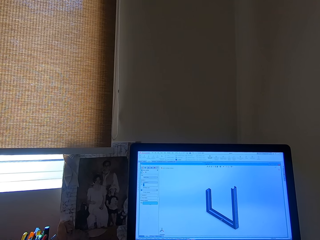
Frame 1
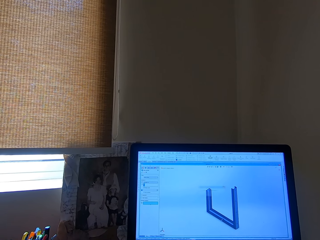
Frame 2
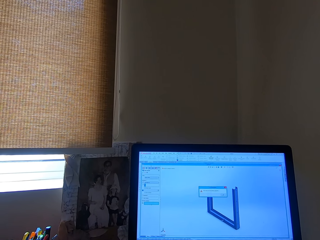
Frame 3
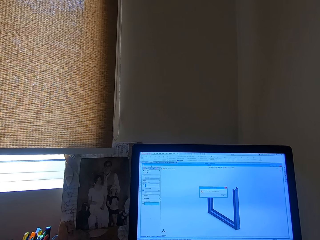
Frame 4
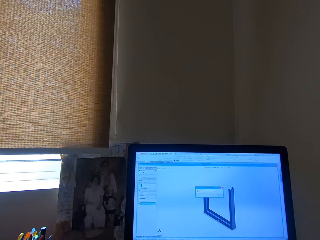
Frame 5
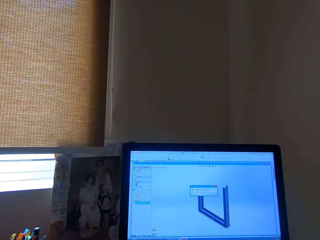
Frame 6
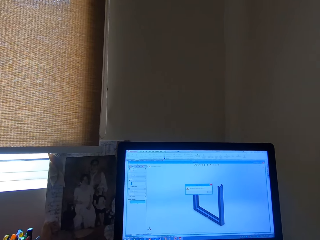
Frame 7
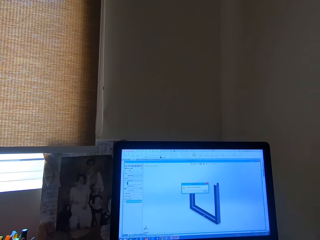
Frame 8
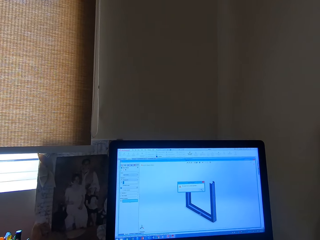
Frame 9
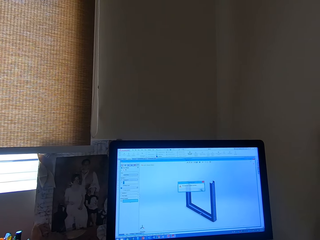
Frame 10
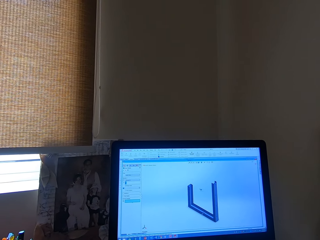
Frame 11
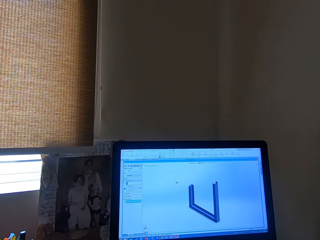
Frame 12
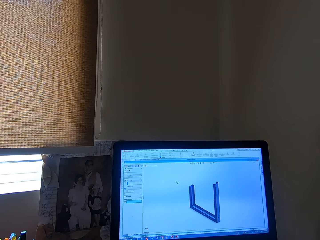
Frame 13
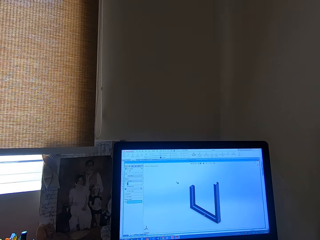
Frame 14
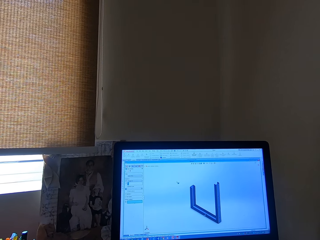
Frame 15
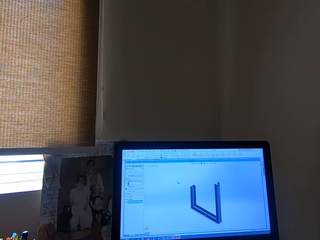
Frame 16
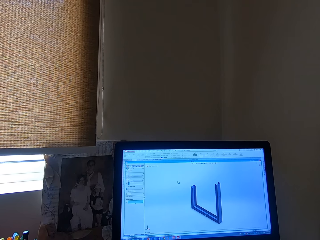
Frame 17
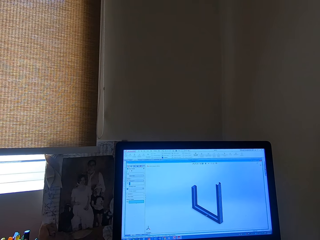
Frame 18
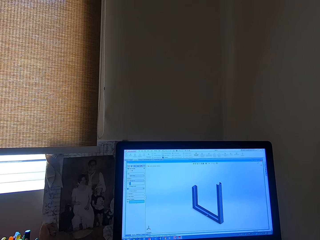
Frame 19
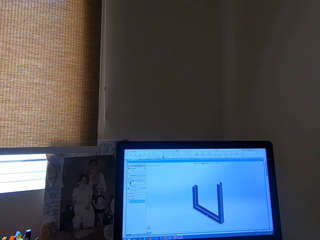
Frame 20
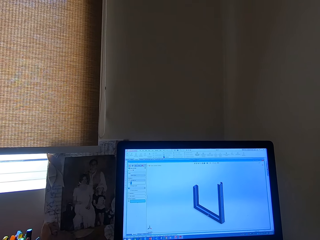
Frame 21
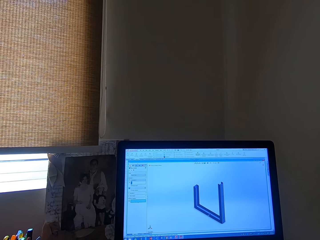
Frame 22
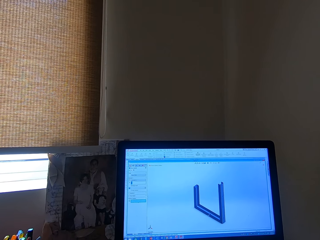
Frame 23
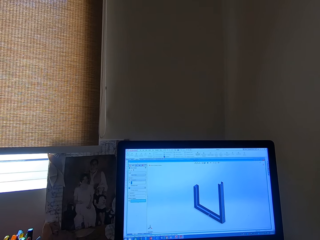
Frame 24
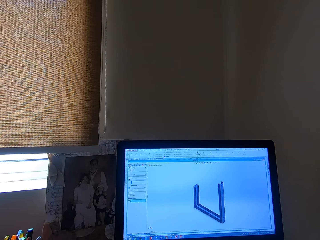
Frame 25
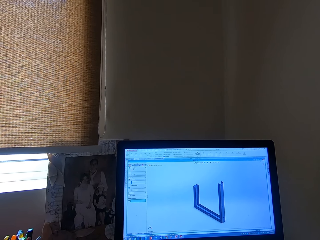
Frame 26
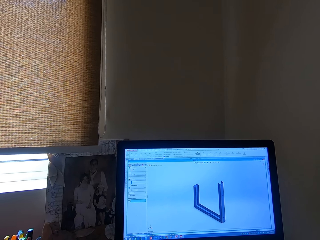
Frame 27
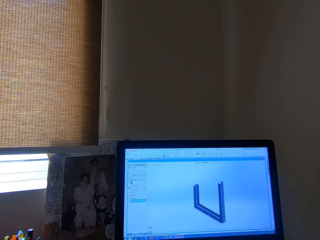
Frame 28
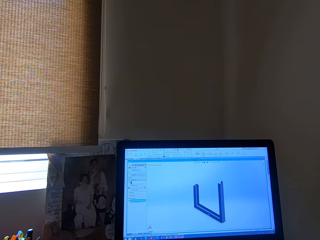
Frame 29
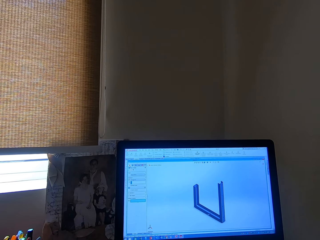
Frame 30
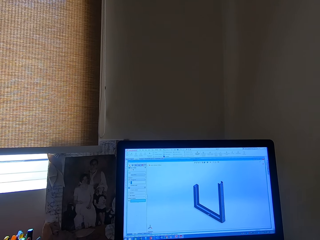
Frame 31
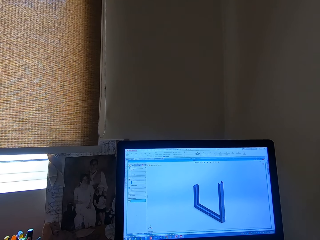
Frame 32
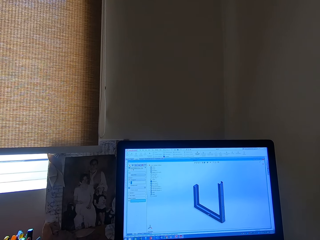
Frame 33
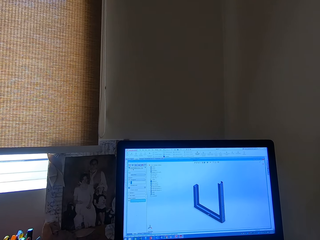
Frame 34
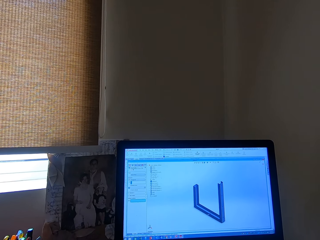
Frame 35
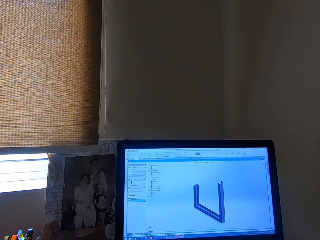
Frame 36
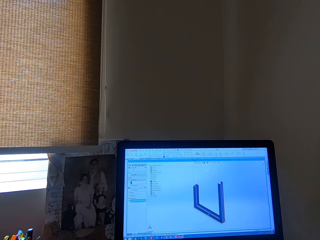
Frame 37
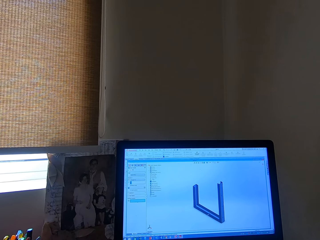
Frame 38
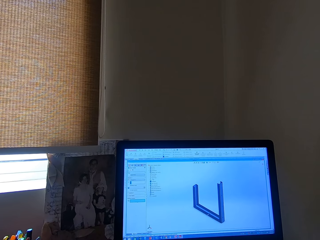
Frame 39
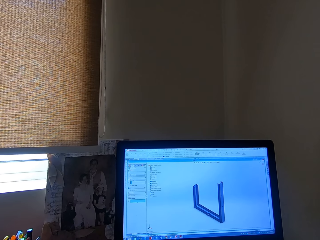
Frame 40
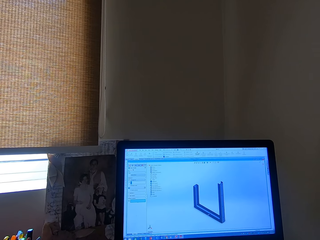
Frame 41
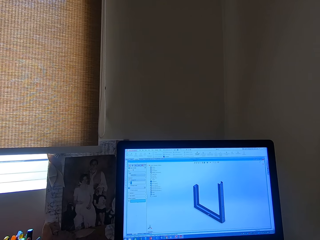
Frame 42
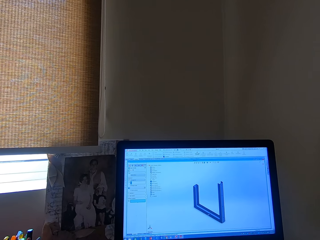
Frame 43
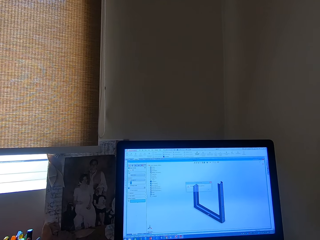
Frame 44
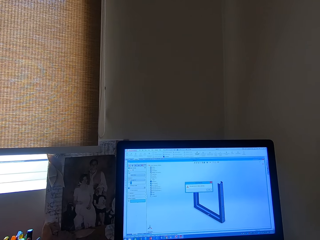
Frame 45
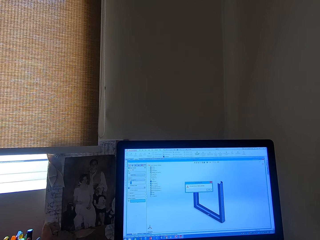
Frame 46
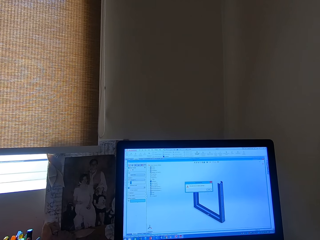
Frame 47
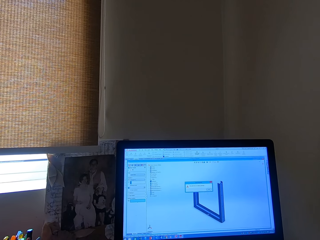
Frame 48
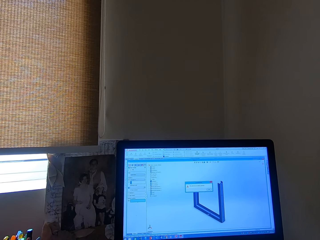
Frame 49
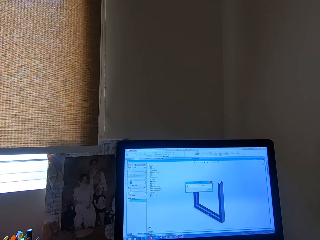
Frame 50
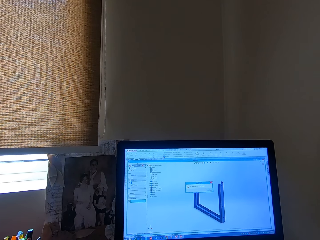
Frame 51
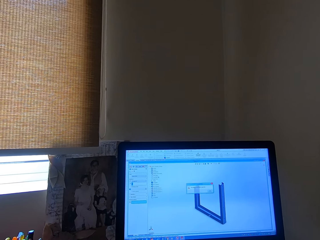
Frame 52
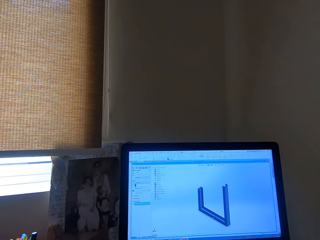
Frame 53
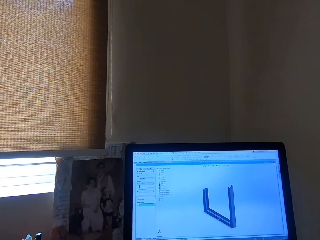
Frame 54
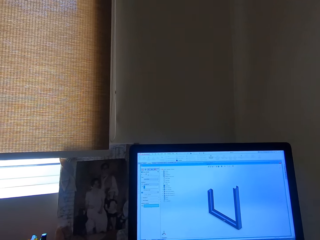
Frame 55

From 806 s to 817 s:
The camera wearer turns round. They operate the laptop.

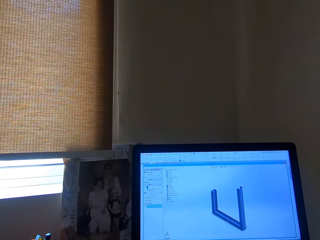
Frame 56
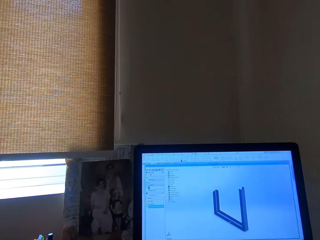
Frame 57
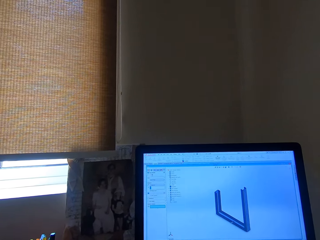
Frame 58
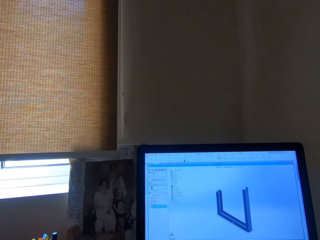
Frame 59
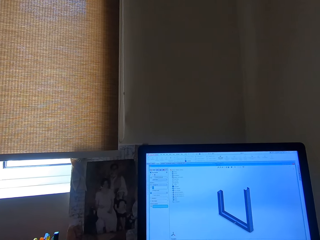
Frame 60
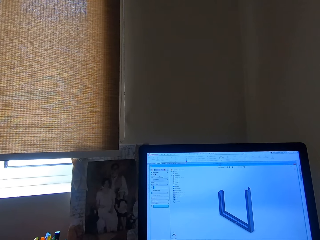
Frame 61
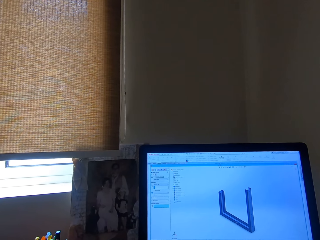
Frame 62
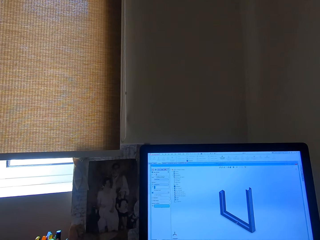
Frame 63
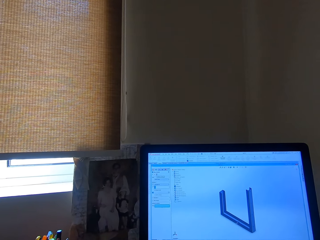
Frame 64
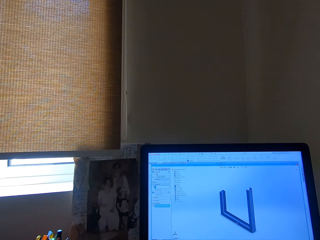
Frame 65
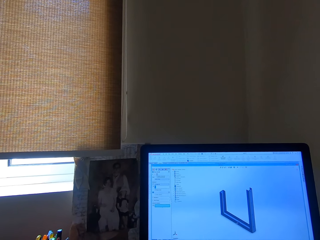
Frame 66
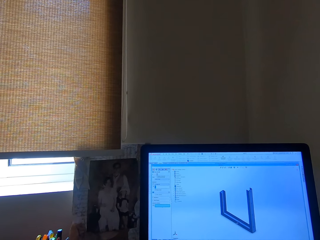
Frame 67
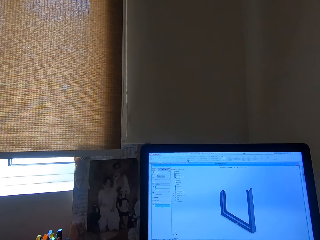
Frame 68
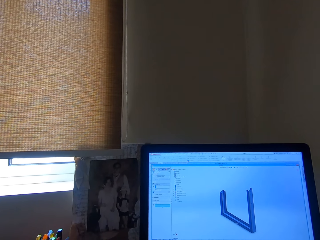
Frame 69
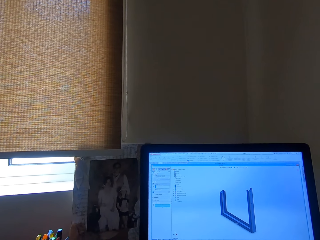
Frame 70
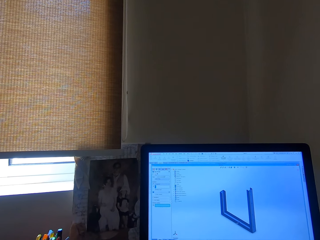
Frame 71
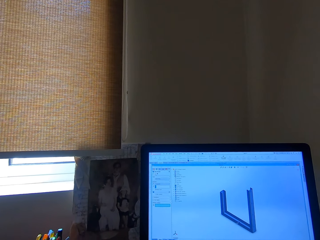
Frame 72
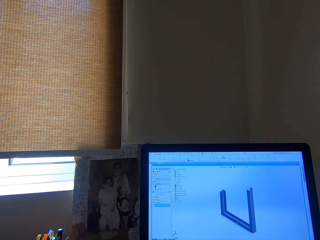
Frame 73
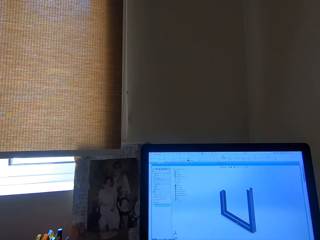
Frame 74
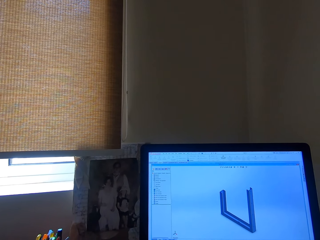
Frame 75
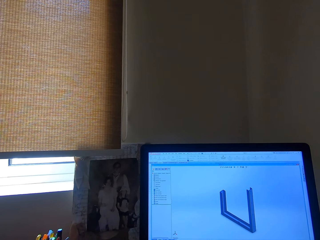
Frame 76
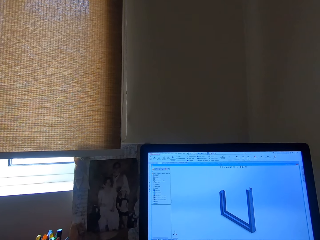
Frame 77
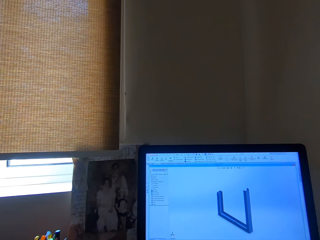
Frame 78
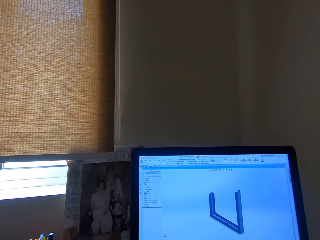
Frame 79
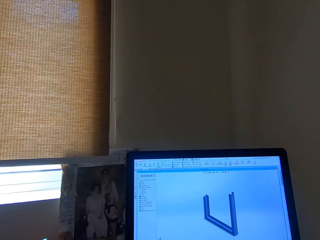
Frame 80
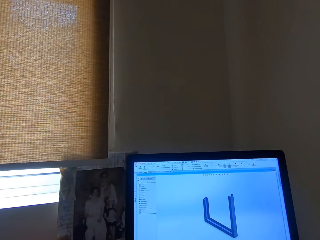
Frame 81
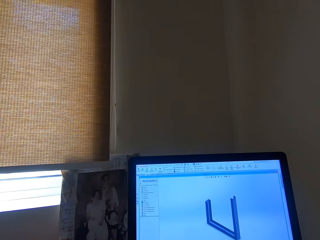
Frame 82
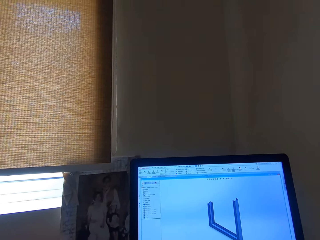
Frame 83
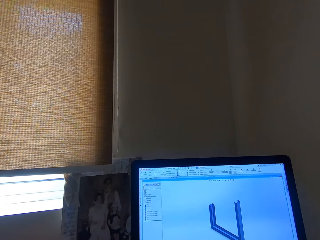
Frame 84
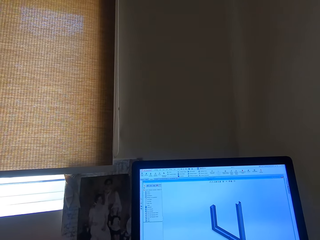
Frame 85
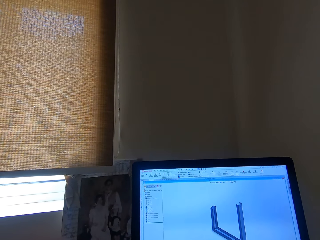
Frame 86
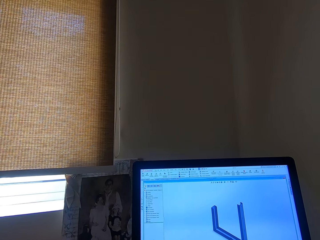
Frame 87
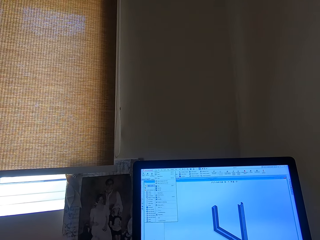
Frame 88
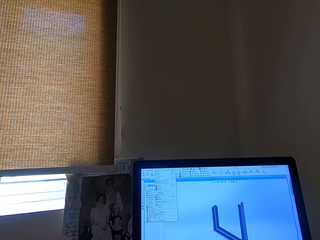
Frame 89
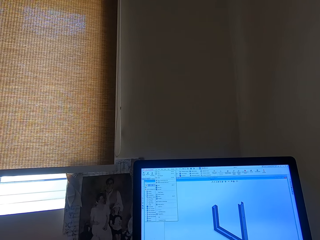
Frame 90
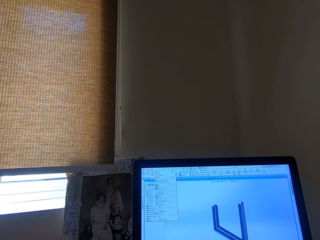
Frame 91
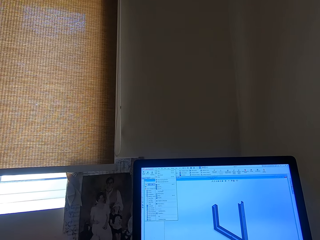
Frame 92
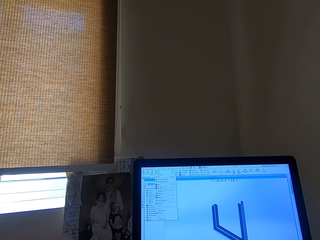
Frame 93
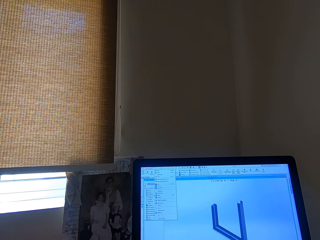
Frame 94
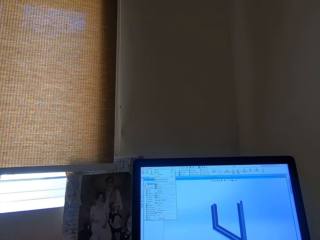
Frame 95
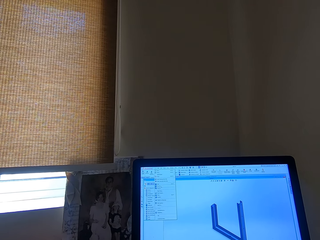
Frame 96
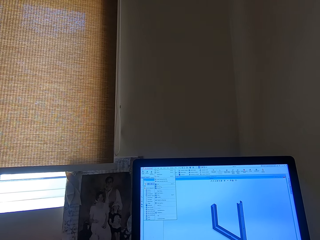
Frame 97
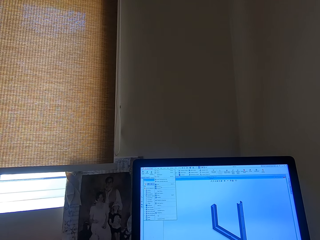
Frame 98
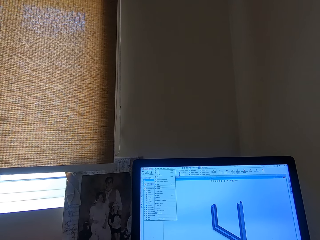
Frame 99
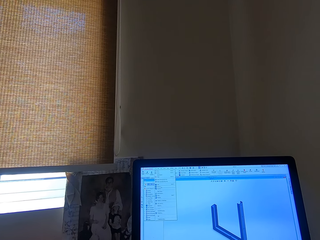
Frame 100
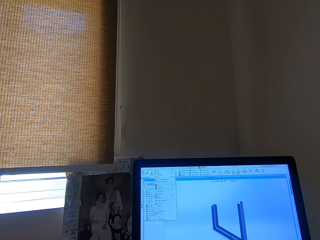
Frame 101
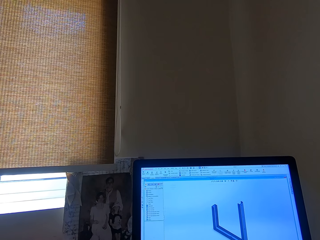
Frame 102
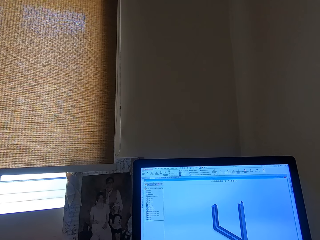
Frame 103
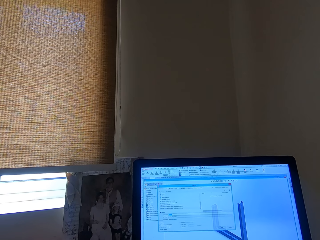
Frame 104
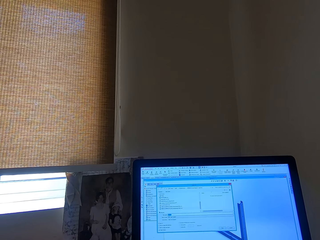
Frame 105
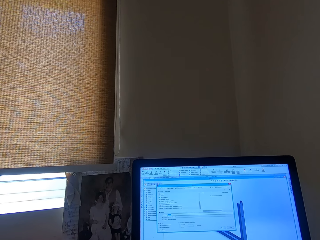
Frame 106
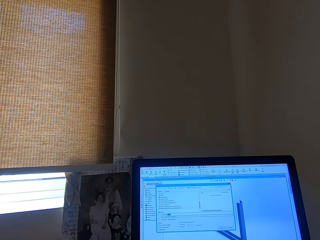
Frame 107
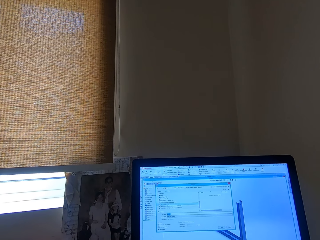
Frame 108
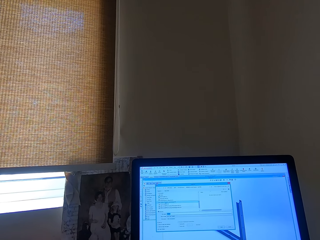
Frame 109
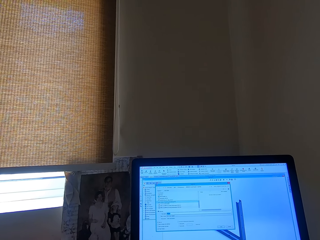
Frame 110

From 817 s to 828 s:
The camera wearer turns round.
